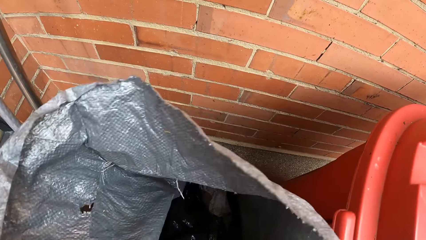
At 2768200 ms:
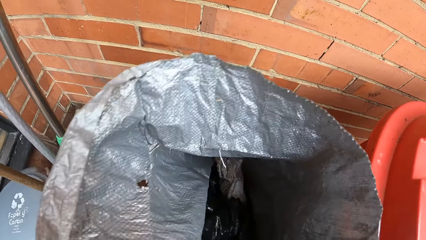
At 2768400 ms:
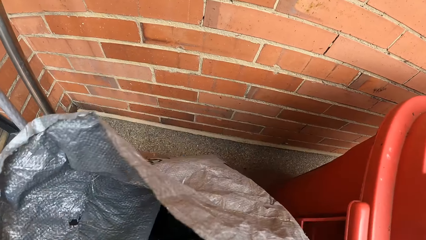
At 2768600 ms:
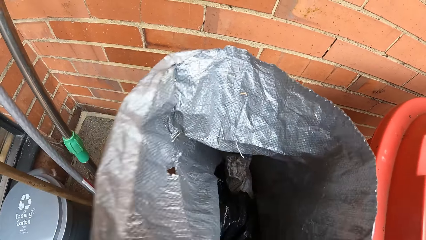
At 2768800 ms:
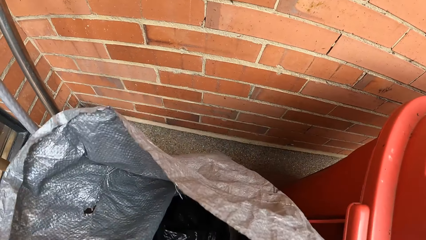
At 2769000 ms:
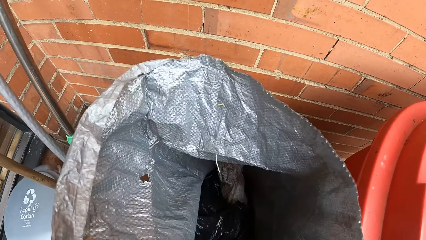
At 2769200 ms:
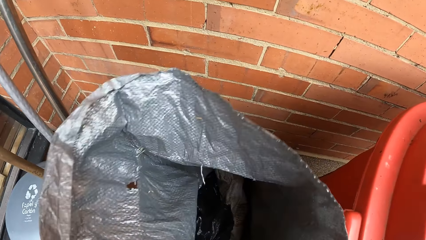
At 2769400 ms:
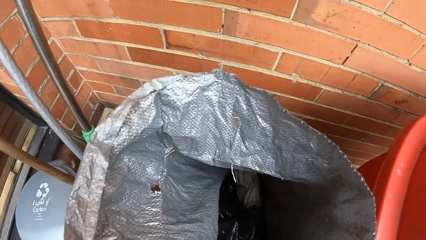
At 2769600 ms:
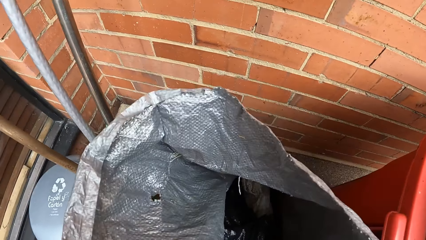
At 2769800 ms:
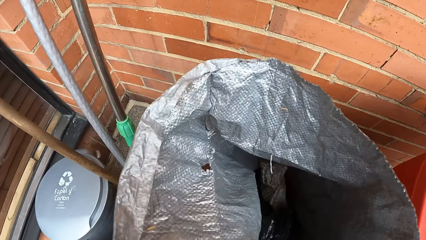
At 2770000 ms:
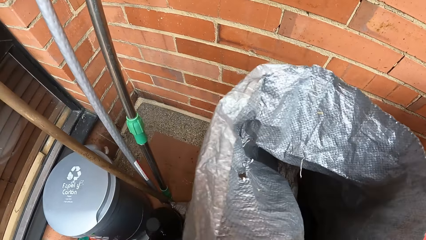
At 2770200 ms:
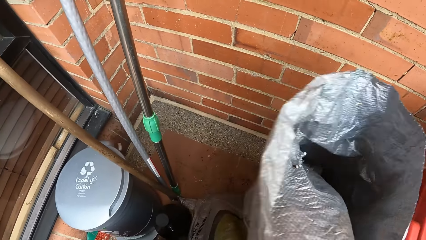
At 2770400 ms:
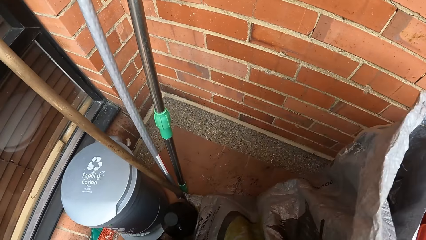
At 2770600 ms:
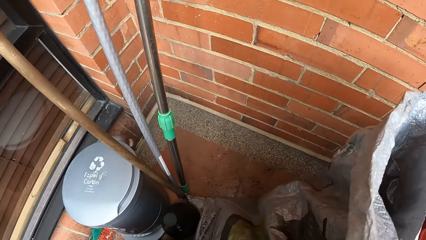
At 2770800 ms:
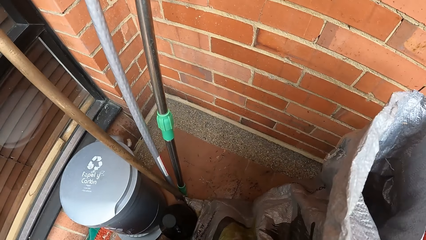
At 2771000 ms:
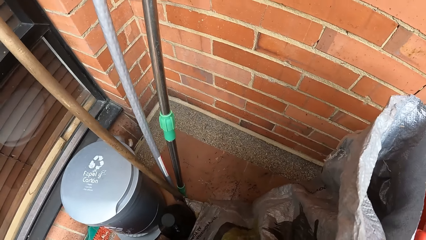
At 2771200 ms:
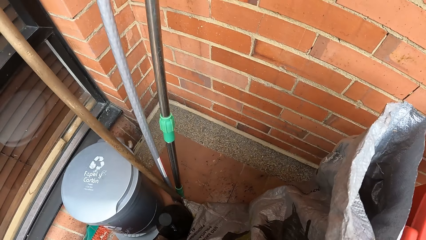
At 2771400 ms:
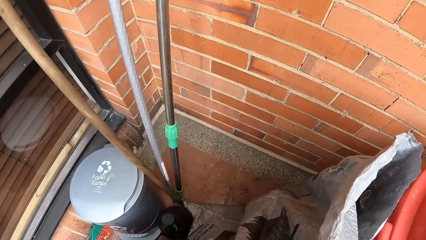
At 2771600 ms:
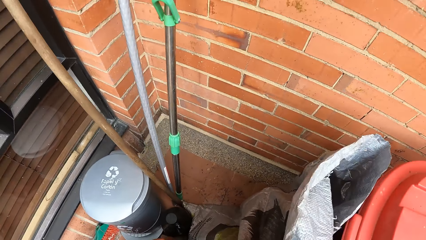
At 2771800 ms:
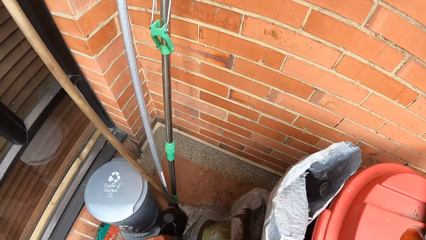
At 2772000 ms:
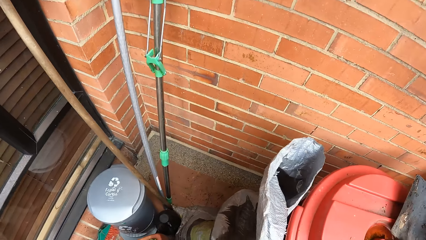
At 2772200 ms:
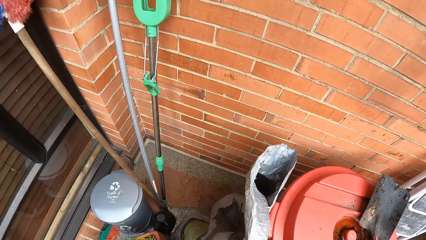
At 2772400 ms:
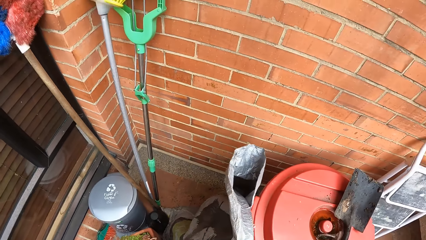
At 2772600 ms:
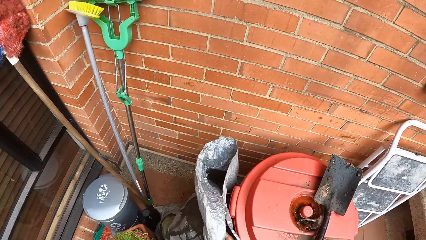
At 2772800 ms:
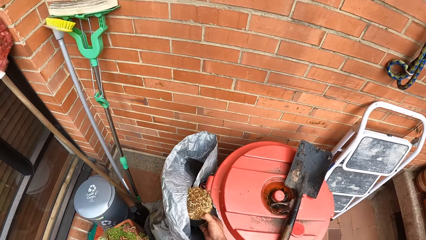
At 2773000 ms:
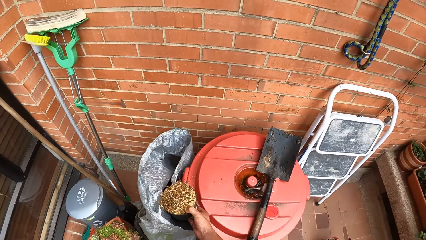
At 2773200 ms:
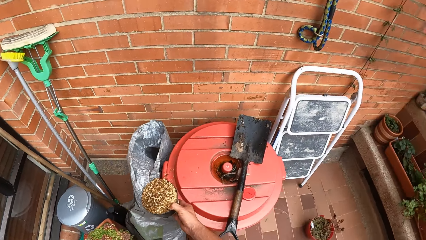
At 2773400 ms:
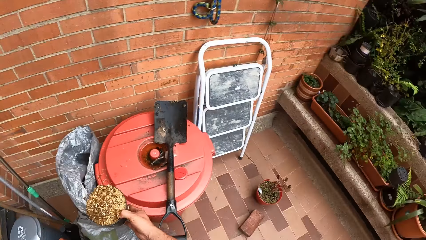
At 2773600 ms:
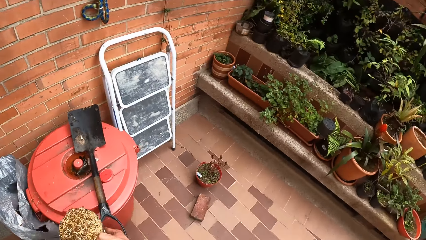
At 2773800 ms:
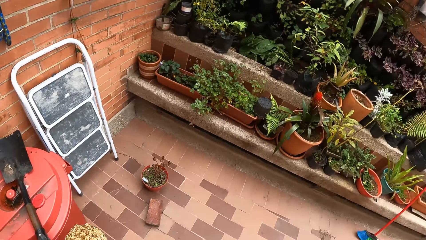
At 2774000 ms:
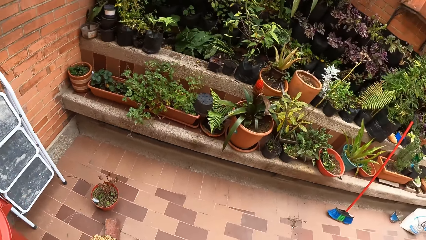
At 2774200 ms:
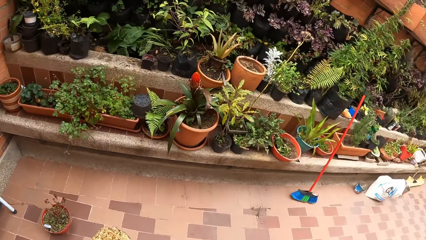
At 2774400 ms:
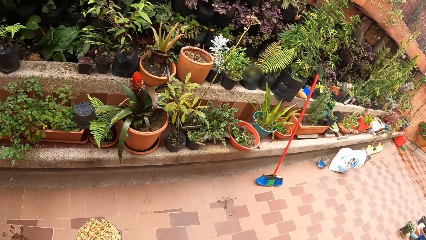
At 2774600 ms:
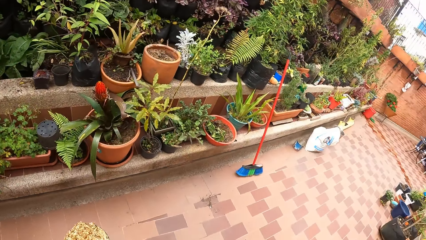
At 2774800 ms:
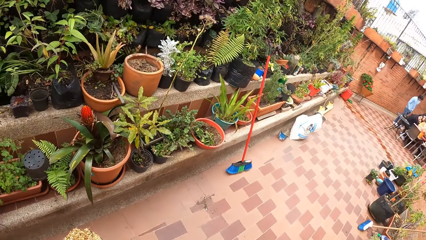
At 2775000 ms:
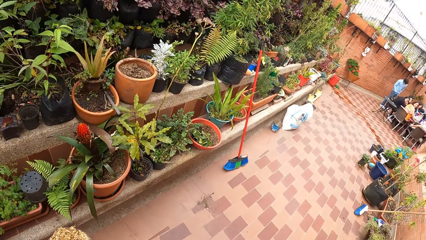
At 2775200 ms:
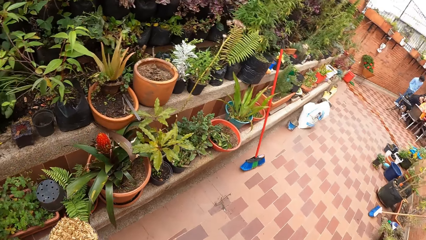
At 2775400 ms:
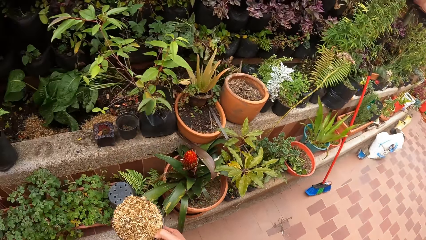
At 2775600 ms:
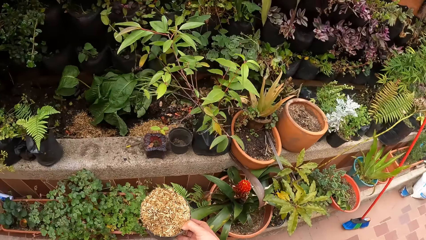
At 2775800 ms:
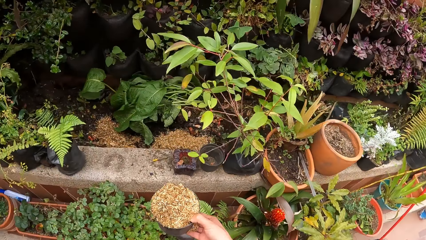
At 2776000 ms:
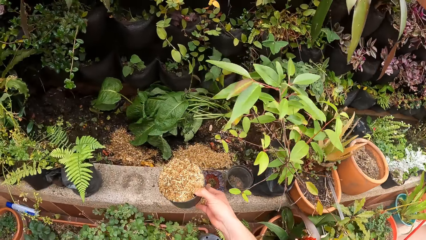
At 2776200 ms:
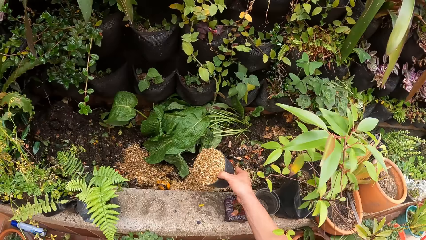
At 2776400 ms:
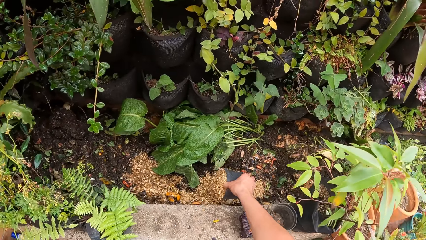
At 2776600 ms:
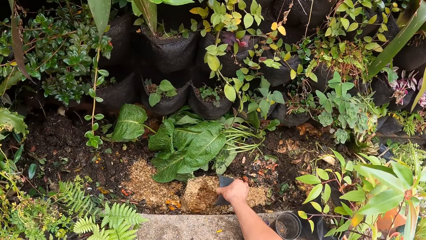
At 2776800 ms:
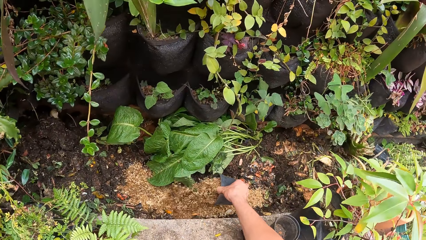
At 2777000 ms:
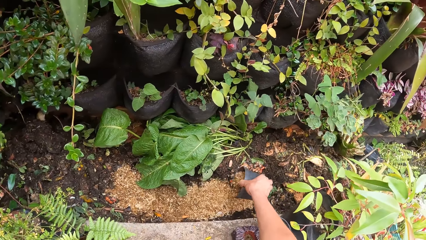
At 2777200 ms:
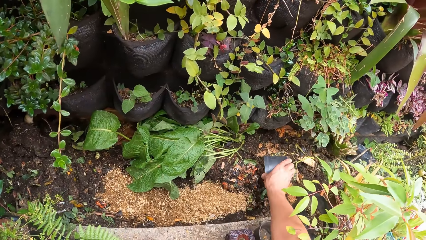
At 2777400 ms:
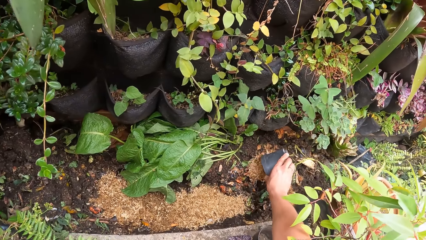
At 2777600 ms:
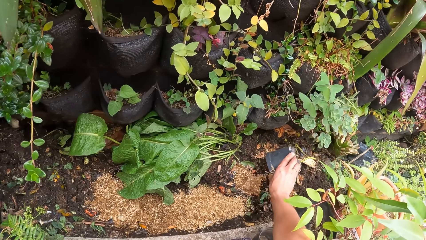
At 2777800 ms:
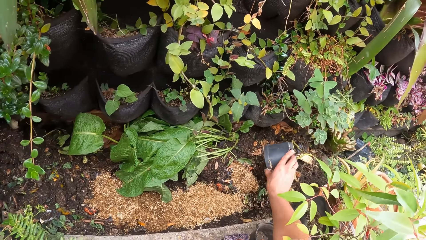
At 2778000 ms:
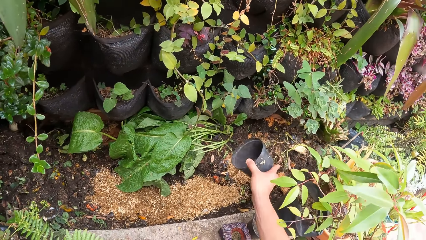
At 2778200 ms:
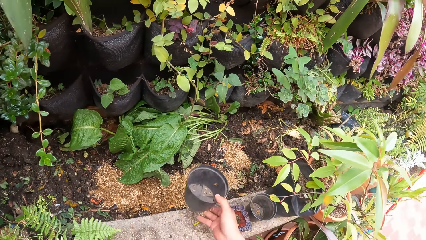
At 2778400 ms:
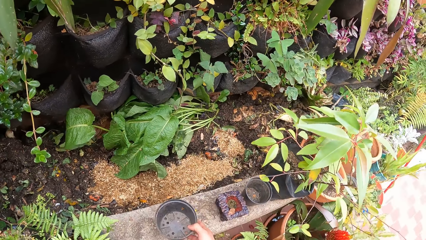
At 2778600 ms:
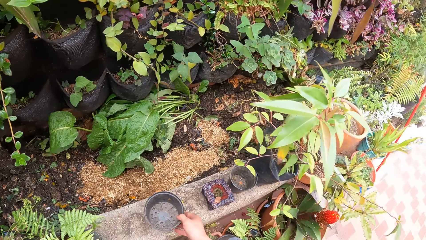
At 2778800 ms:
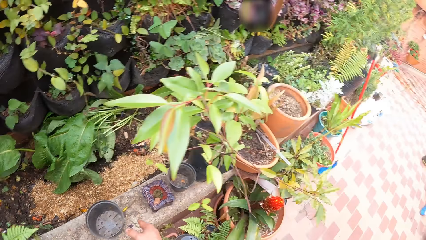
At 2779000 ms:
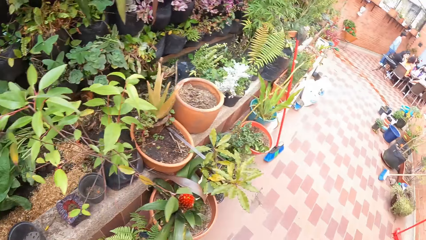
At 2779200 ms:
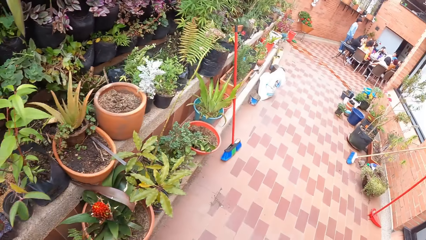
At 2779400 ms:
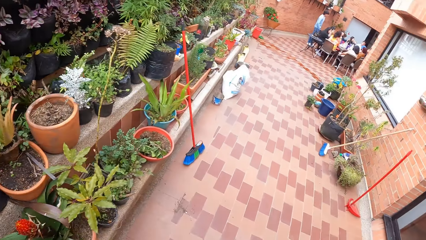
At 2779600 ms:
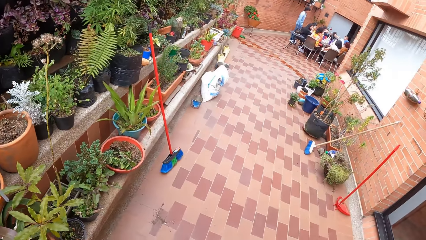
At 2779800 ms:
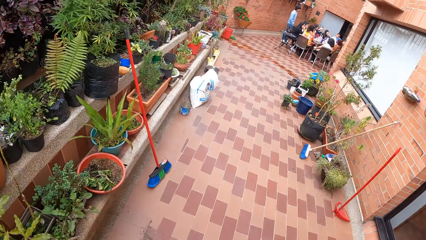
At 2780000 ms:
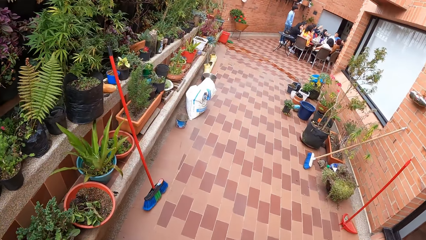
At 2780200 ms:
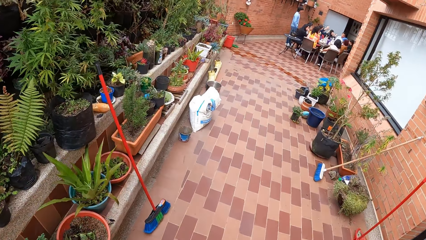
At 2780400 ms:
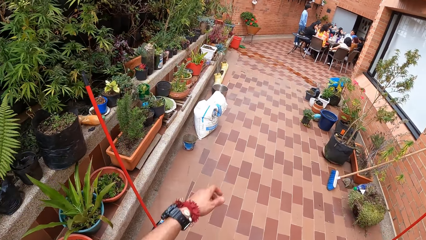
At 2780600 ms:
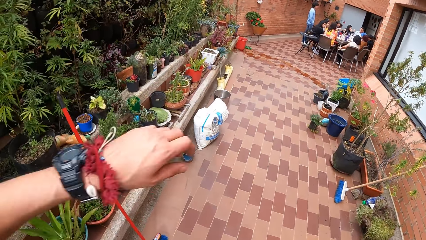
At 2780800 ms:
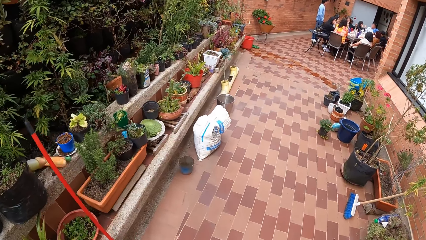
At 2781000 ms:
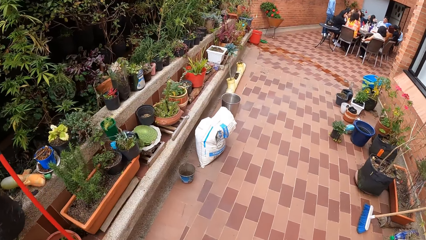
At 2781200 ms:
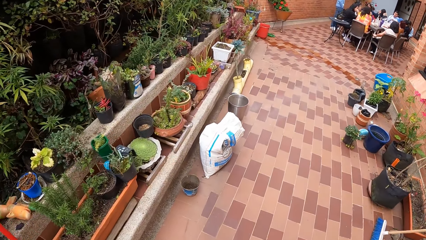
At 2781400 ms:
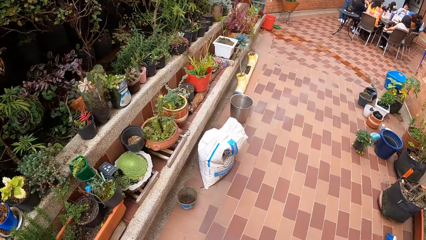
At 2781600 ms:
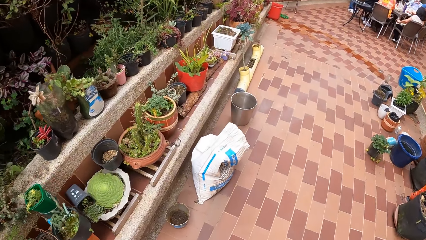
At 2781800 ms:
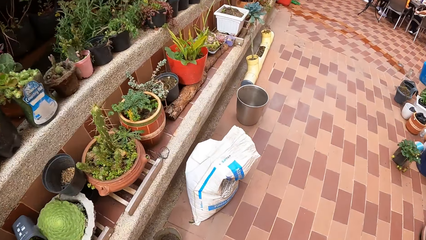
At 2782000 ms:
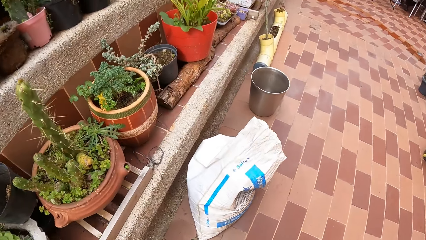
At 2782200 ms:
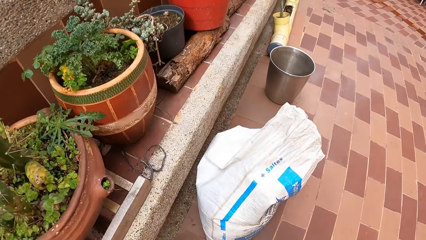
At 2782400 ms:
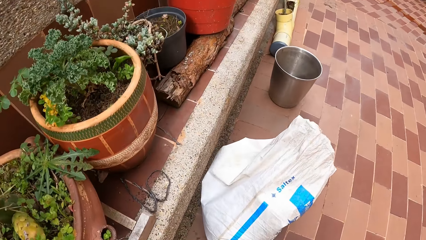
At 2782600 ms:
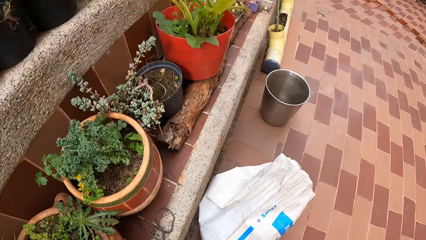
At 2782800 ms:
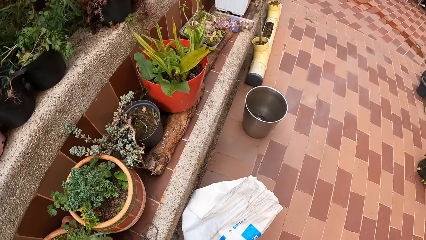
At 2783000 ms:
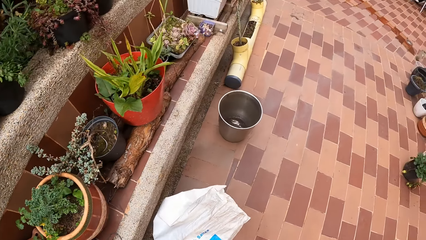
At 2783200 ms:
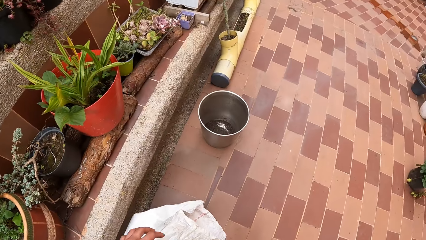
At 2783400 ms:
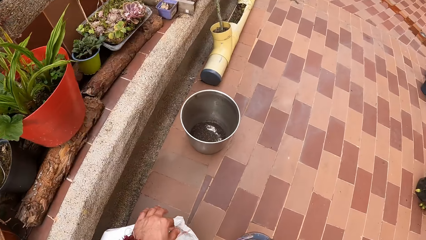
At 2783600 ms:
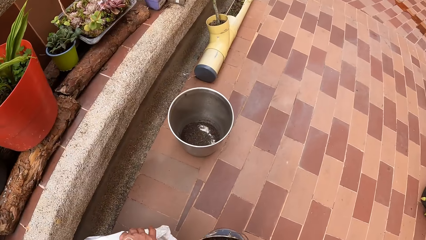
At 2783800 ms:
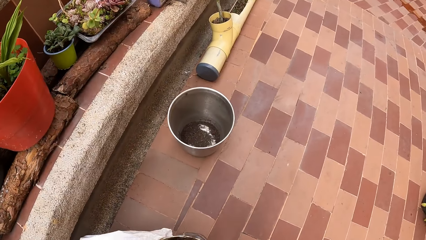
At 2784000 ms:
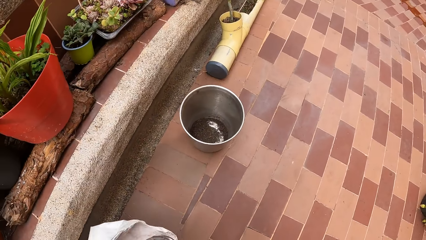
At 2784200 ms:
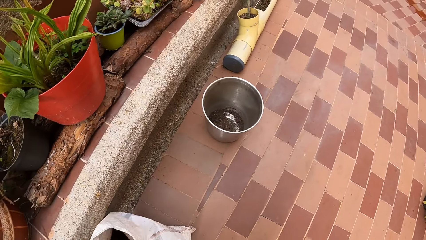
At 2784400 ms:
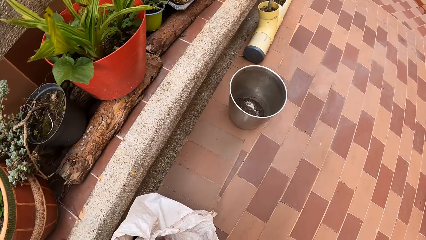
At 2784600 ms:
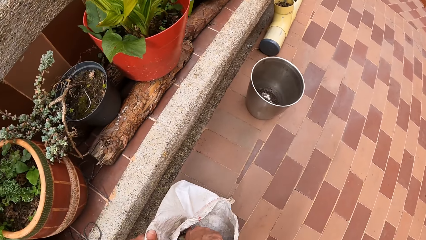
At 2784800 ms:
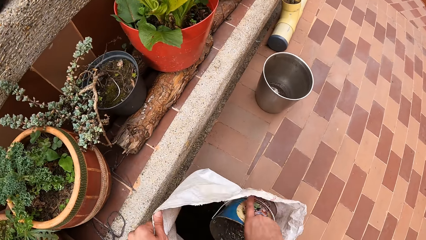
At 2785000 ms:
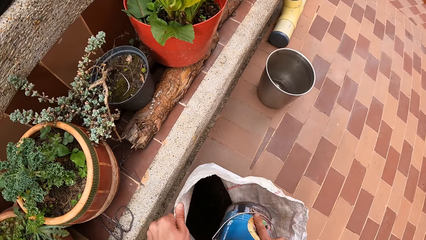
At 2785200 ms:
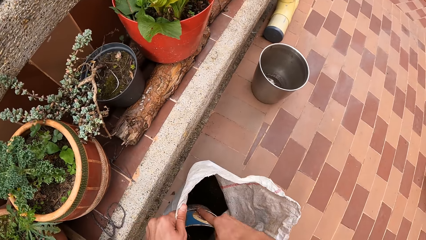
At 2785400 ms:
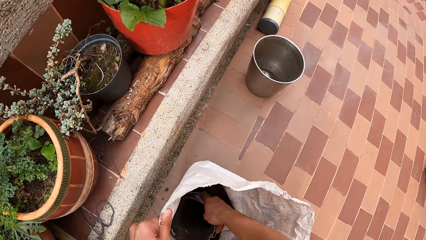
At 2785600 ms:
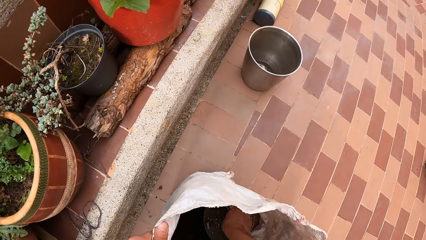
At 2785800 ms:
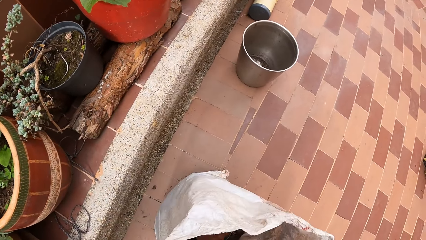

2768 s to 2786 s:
The camera wearer holds something. He walks toward the plants. He pours the sand from the plant pot to the ground. He drops the plant pot on the ground with his right hand. He walks on the garden. He picks the container. He adjusts a nylon sack with both hands. He holds the bag.
